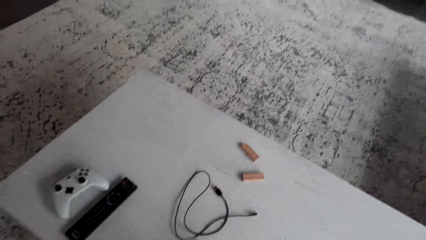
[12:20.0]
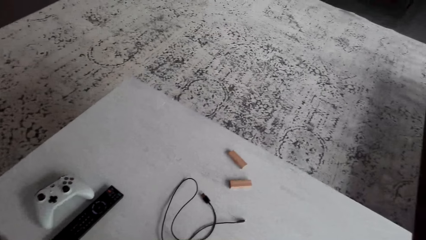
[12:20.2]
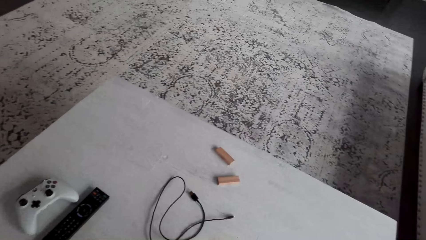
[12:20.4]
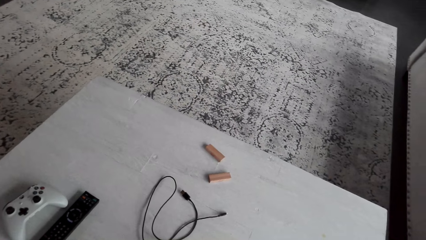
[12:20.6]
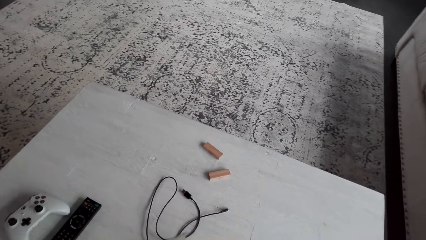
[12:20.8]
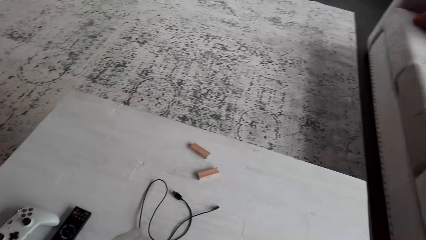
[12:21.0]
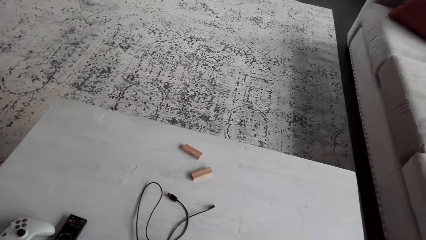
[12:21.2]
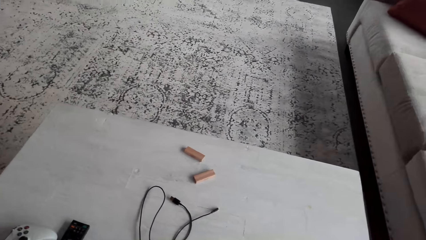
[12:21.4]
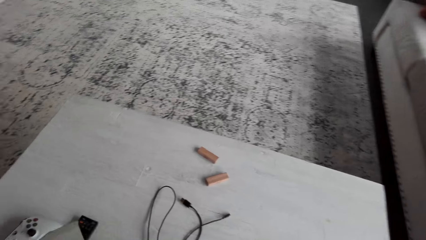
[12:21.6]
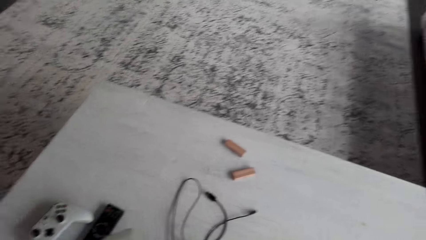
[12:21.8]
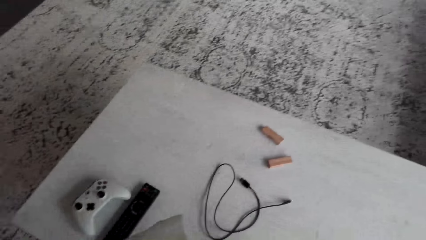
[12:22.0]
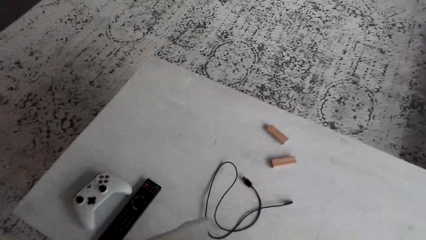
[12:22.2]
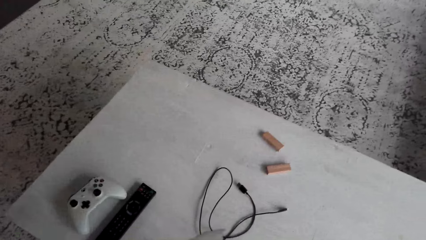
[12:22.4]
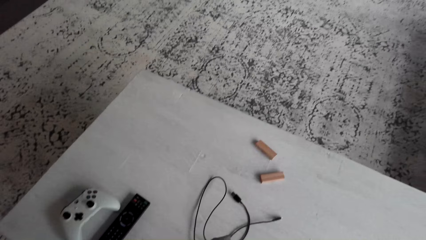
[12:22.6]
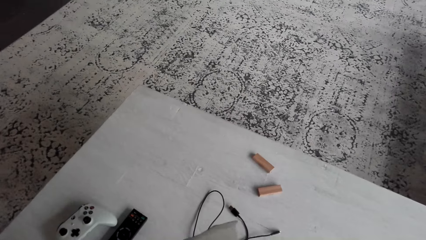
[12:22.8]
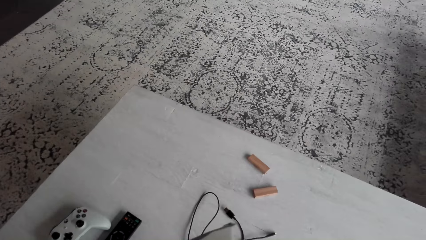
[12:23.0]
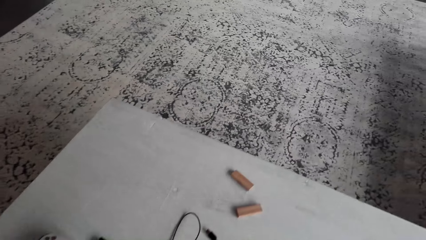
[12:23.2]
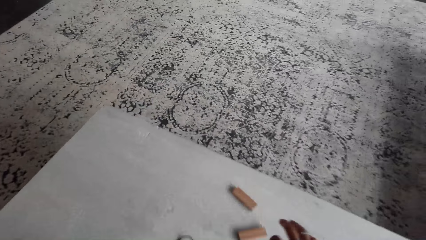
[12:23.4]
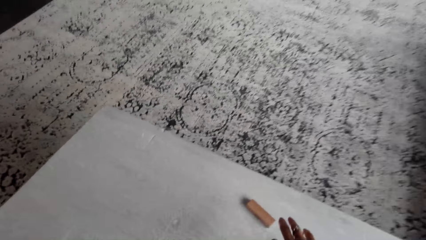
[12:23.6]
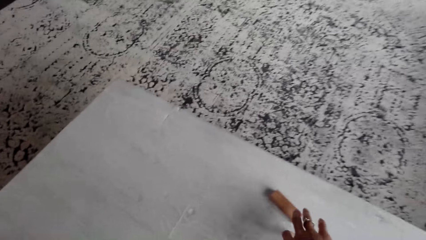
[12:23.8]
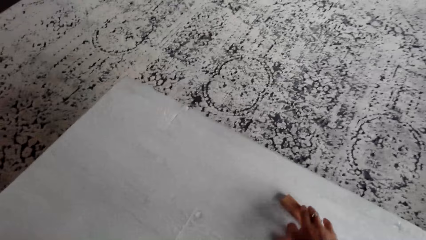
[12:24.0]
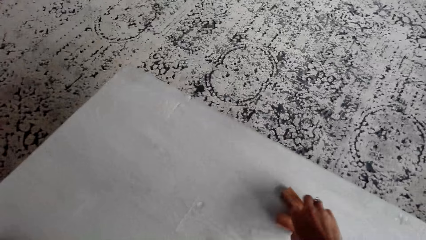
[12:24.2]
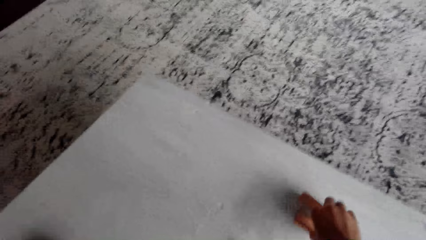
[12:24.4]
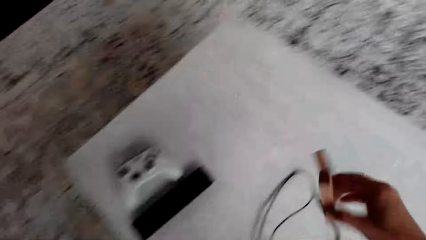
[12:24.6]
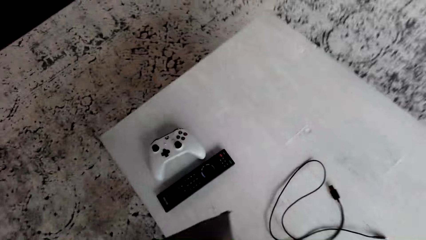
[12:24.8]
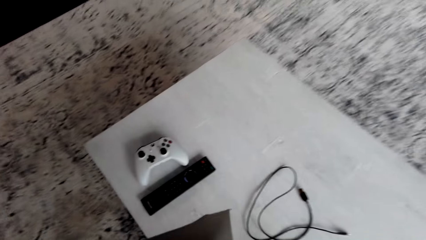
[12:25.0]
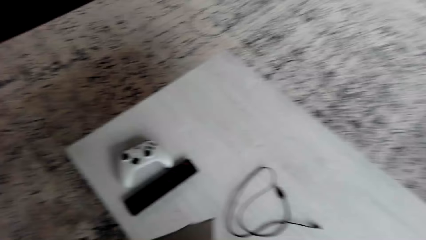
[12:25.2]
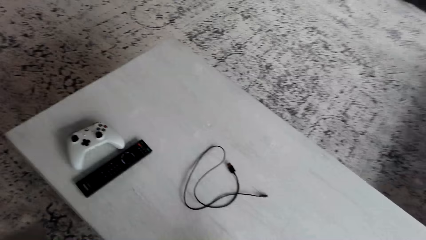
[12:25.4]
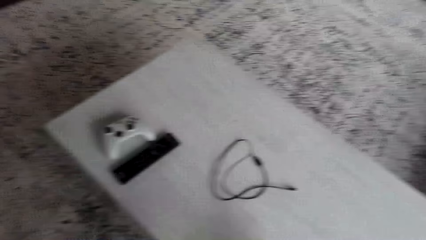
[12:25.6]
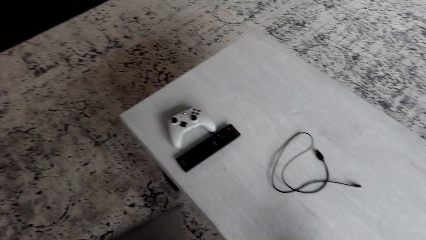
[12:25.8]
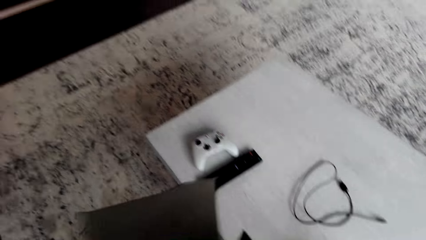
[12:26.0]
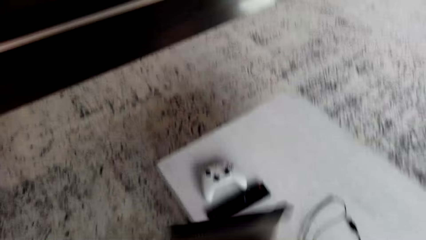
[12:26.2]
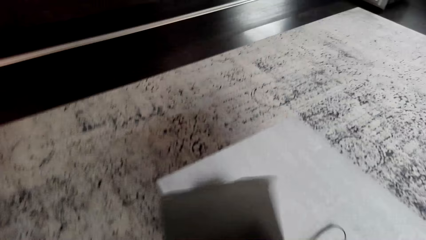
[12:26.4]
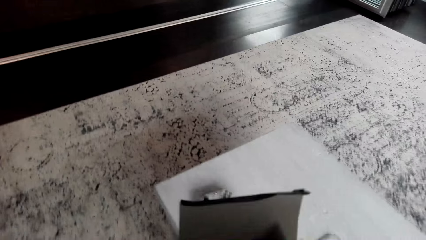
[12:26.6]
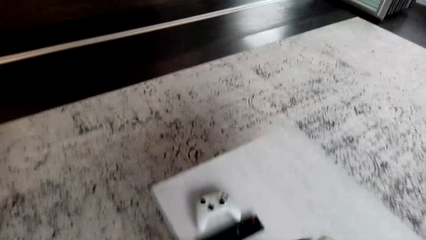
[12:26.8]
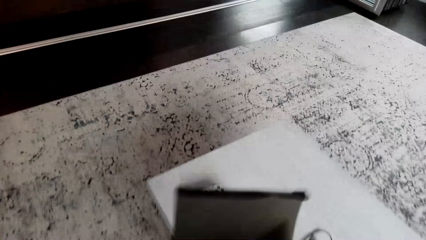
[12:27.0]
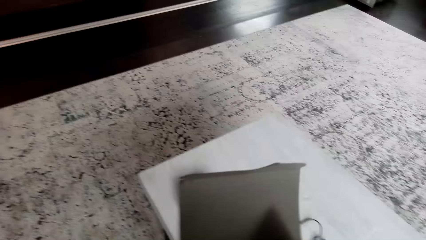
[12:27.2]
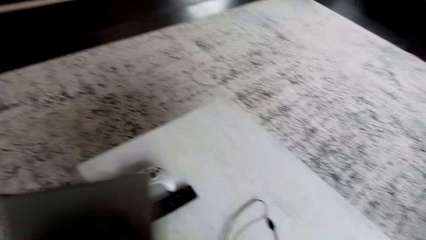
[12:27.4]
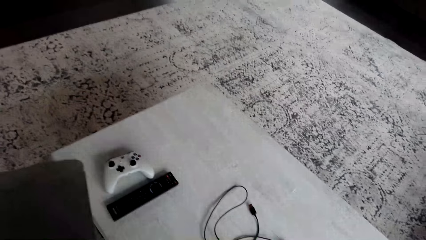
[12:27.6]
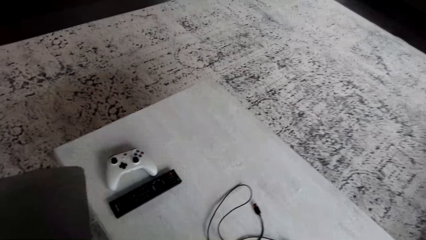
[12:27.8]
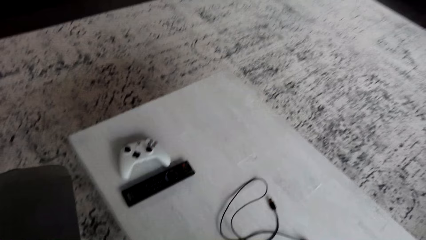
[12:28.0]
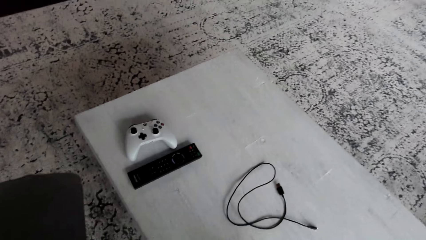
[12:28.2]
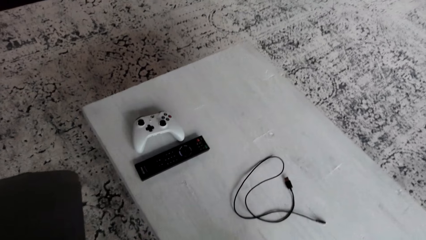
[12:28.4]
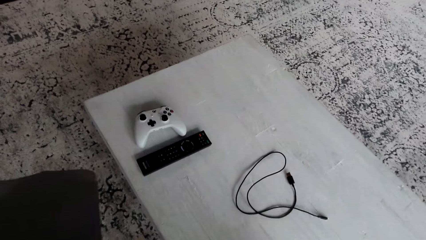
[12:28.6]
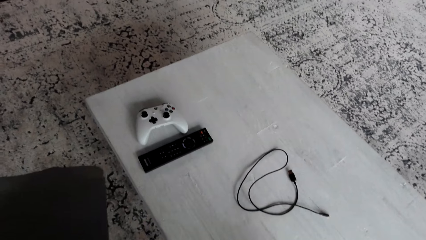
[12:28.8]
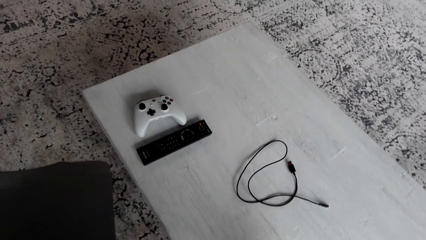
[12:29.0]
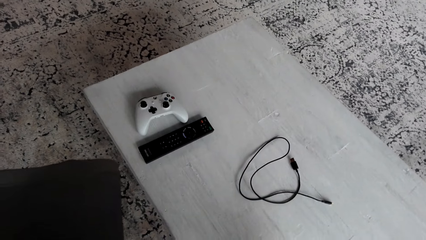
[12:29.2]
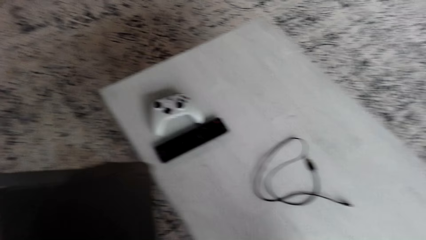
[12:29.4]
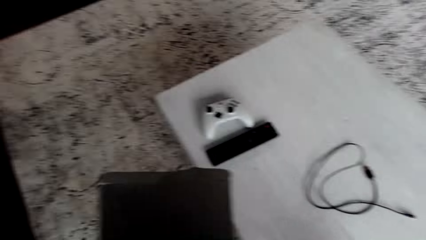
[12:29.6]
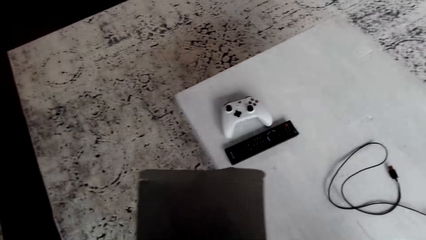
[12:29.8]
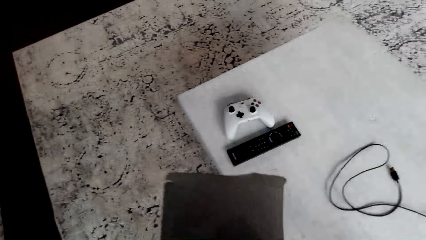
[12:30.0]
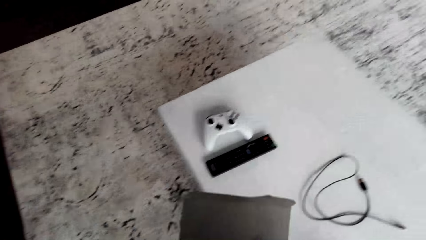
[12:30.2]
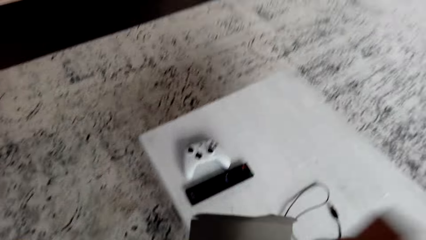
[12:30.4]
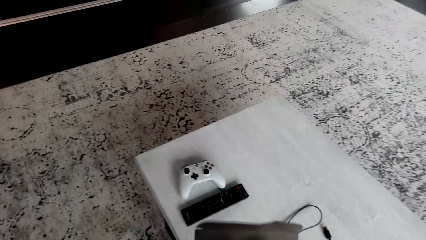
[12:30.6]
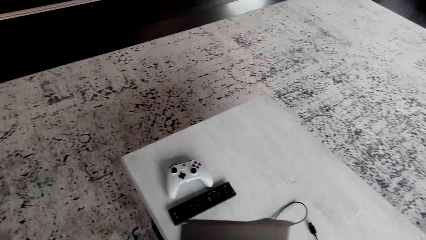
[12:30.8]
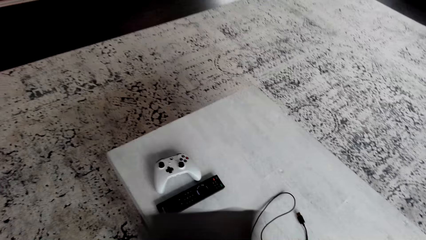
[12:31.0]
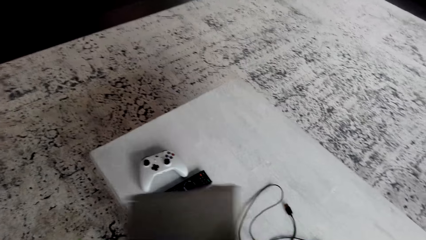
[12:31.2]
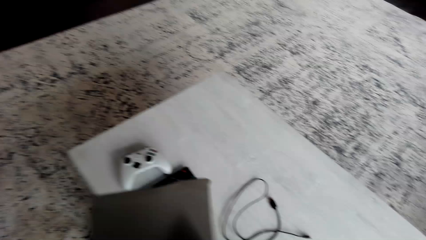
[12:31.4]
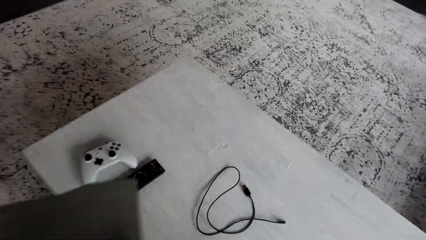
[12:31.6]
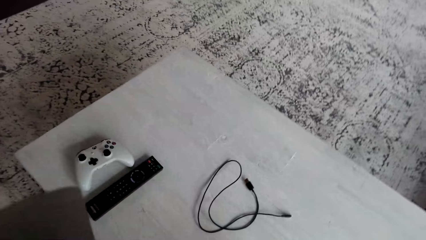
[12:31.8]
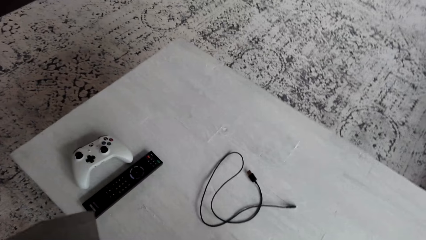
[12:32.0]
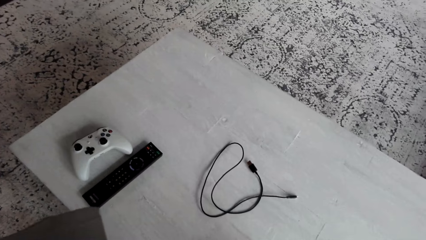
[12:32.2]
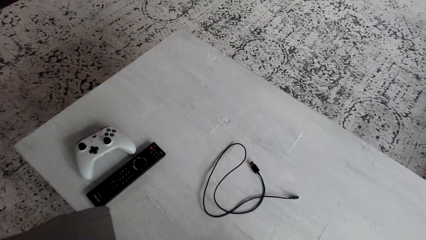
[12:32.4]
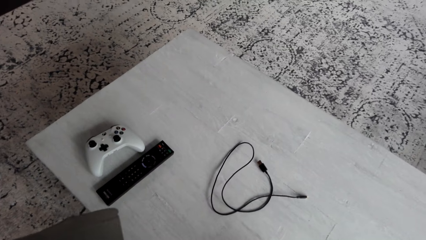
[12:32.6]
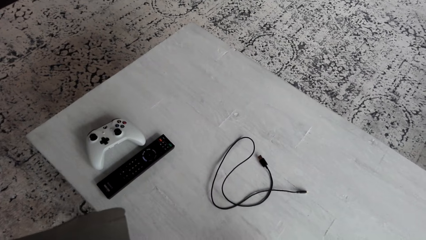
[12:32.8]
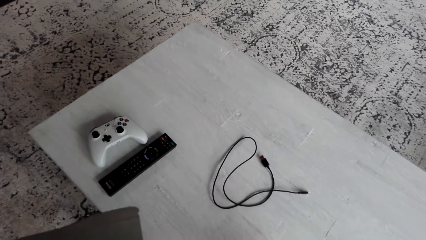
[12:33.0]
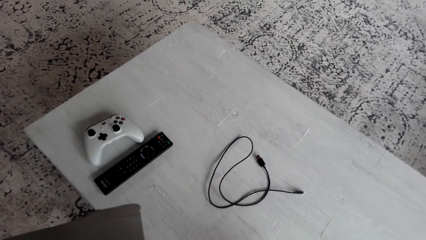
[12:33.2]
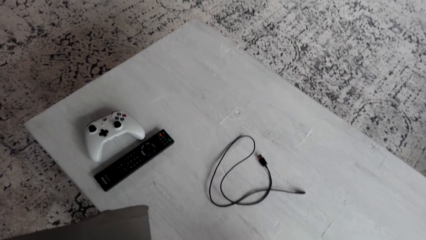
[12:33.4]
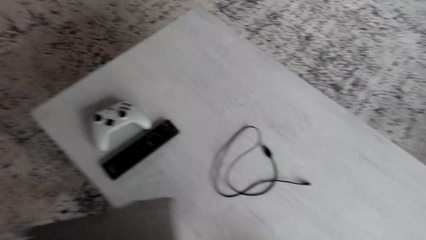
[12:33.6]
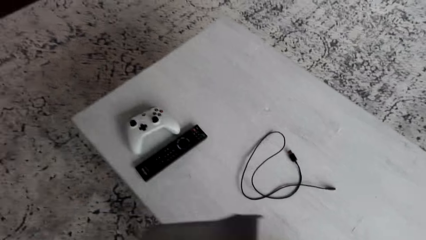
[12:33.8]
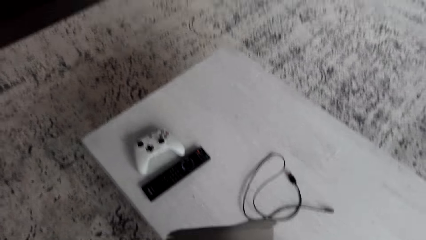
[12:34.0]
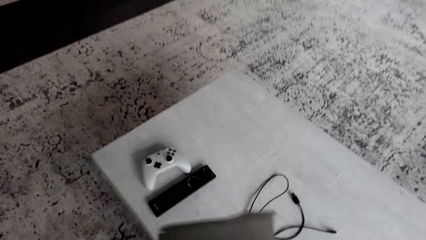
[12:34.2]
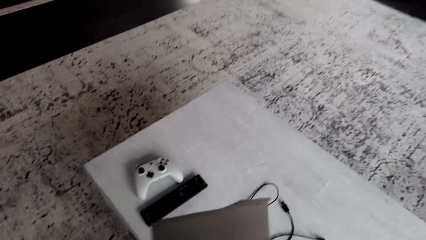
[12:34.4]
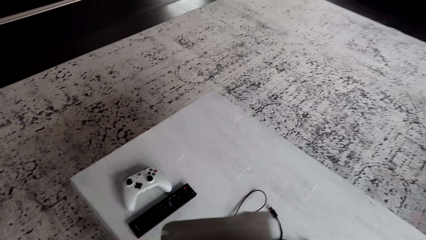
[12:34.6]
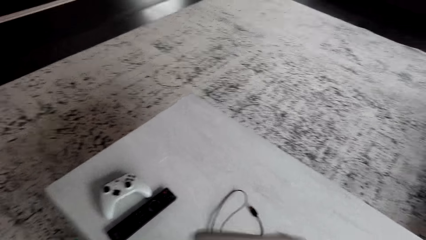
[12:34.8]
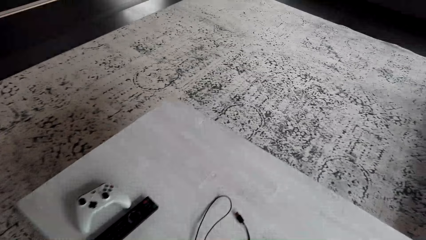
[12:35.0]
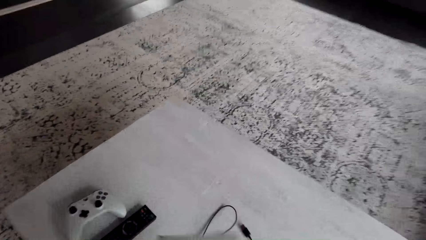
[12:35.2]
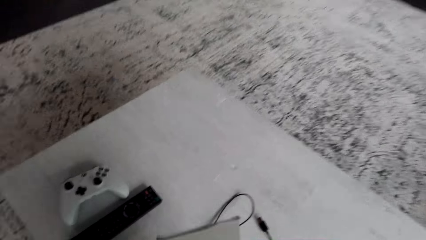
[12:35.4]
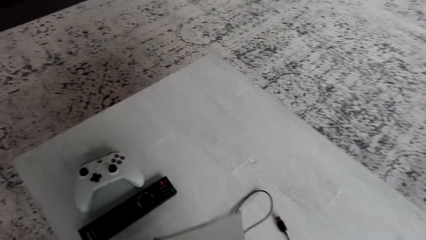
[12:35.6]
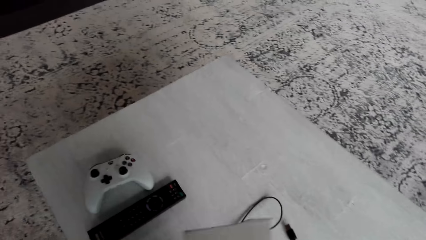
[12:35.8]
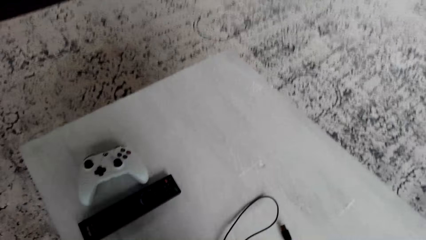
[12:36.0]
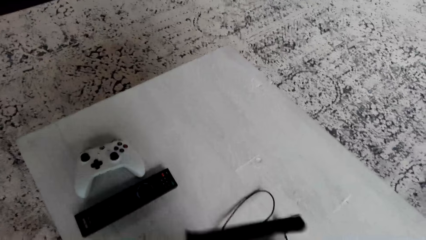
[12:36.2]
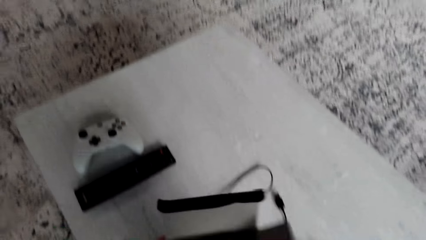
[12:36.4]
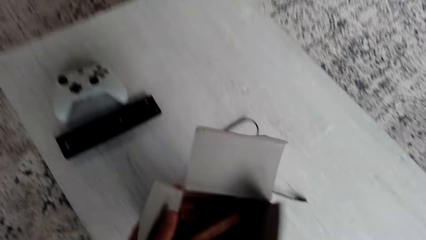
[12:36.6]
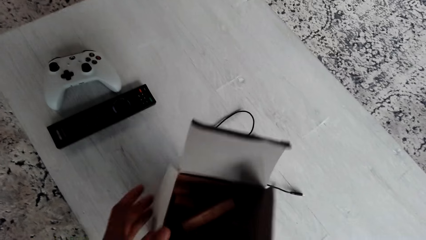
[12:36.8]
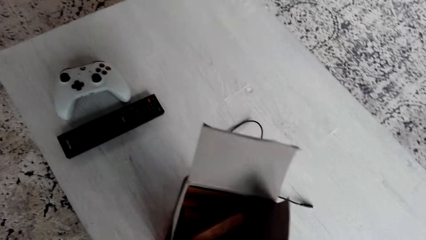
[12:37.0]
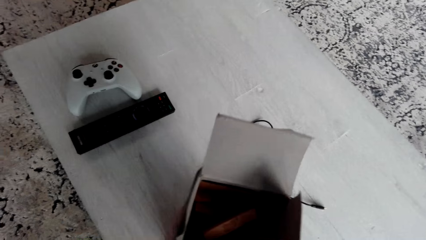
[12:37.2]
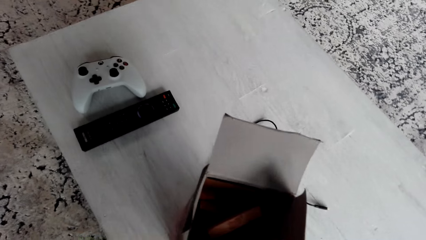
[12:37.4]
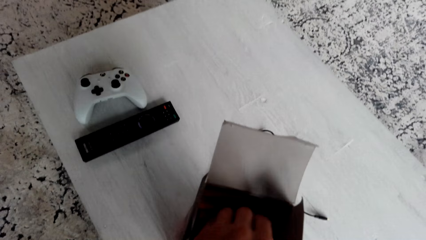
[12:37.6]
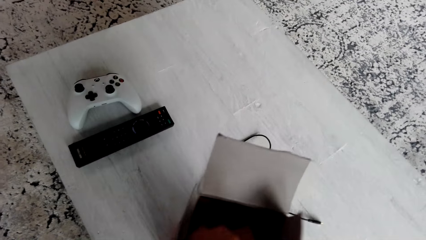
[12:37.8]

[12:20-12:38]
The camera wearer looks around. They pick up a Jenga block. They put the Jenga block in the box. They shake the Jenga box. They look around. They look around again.
